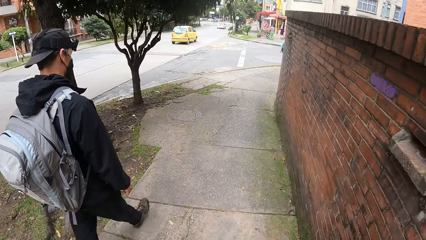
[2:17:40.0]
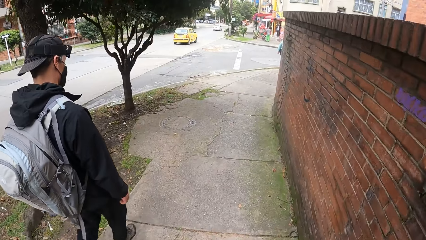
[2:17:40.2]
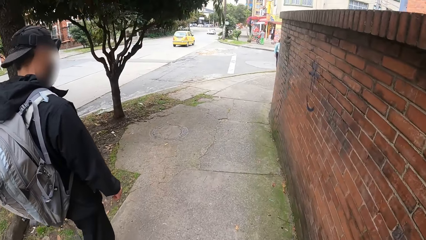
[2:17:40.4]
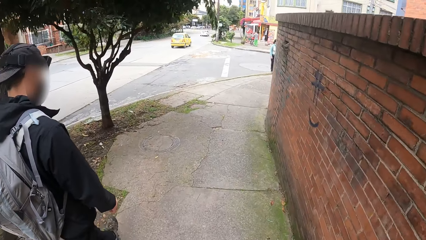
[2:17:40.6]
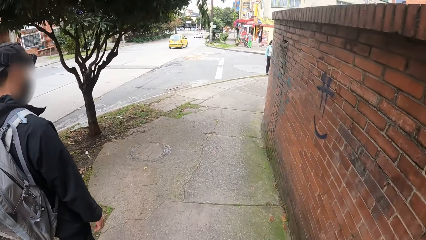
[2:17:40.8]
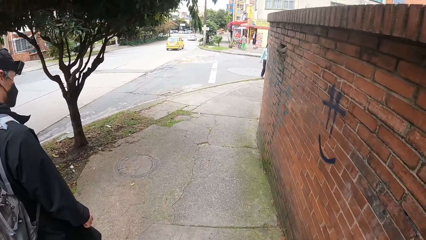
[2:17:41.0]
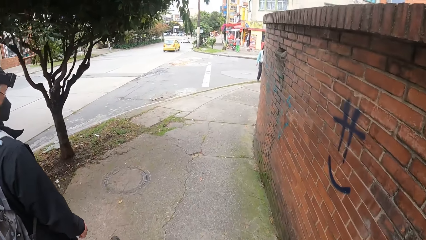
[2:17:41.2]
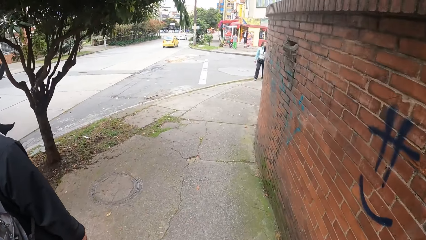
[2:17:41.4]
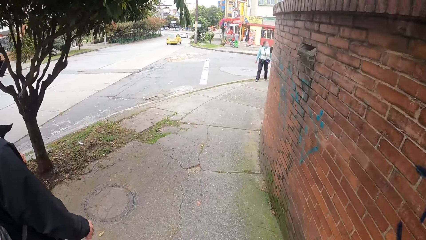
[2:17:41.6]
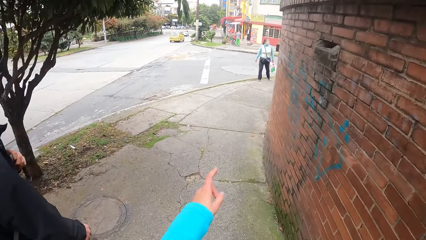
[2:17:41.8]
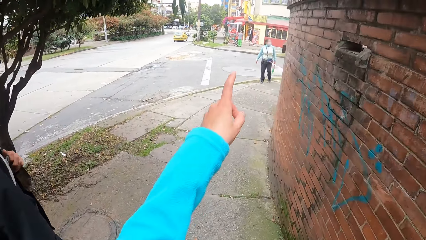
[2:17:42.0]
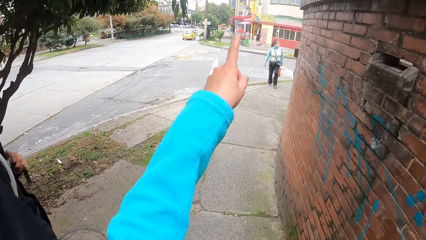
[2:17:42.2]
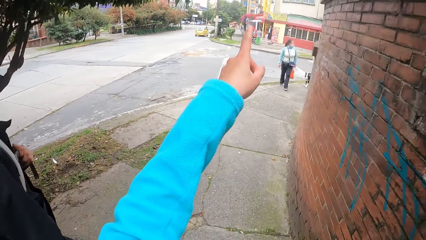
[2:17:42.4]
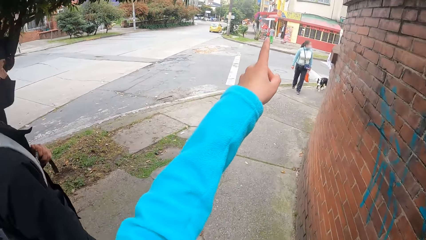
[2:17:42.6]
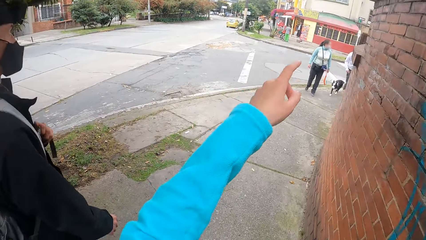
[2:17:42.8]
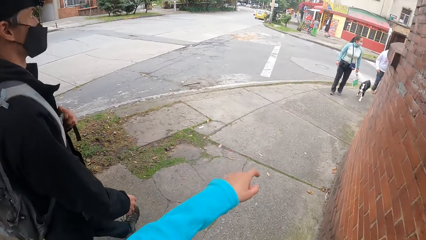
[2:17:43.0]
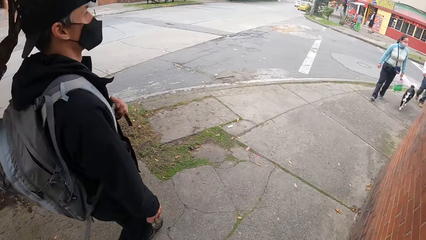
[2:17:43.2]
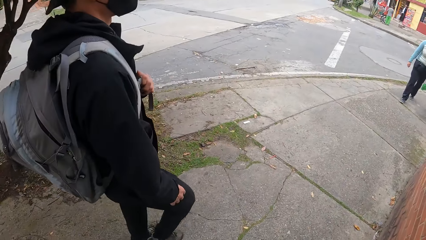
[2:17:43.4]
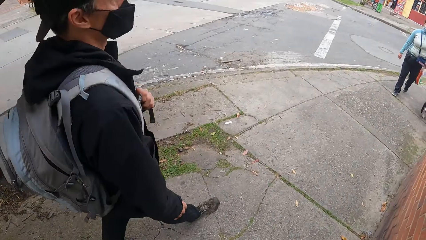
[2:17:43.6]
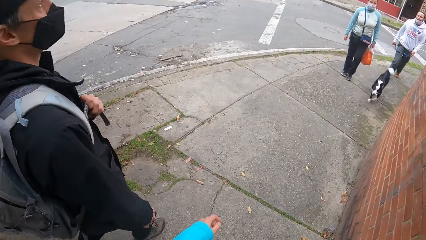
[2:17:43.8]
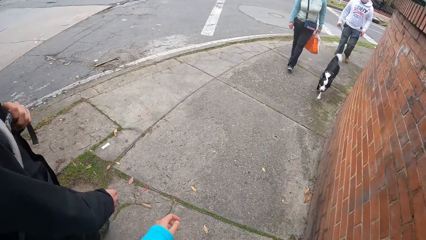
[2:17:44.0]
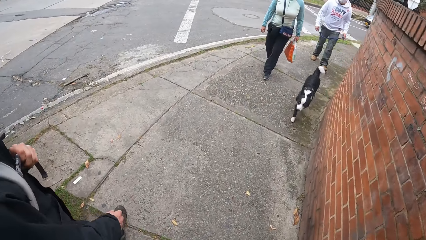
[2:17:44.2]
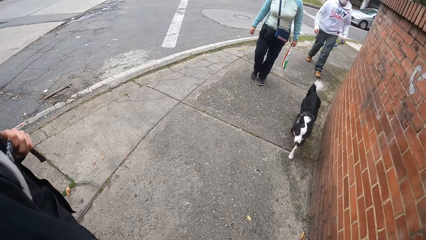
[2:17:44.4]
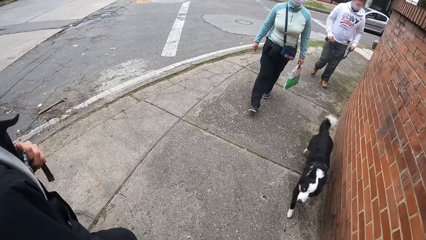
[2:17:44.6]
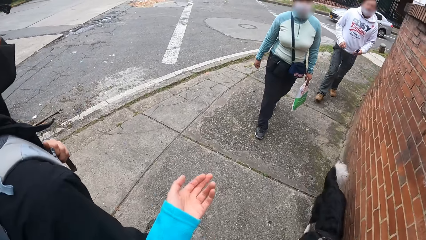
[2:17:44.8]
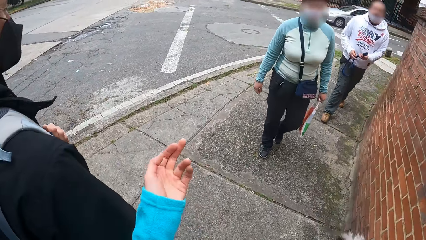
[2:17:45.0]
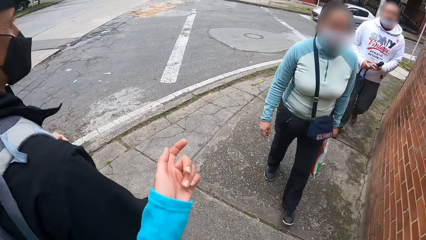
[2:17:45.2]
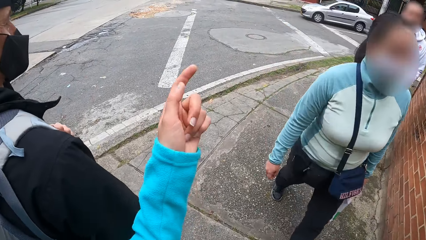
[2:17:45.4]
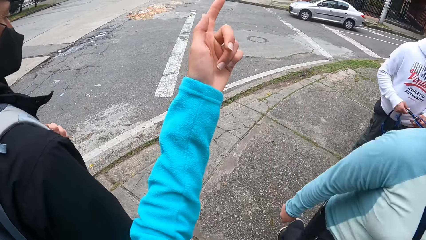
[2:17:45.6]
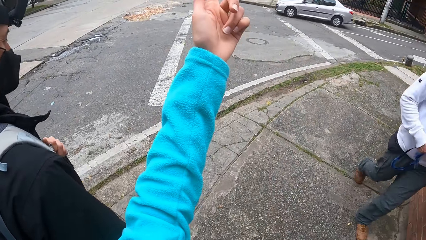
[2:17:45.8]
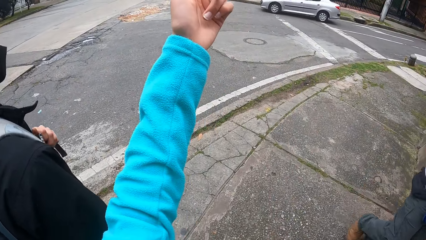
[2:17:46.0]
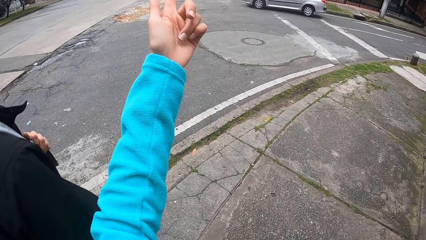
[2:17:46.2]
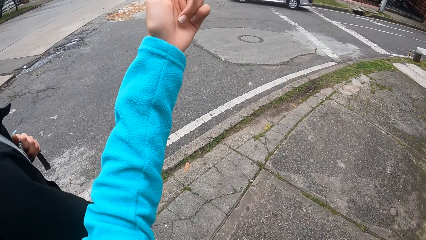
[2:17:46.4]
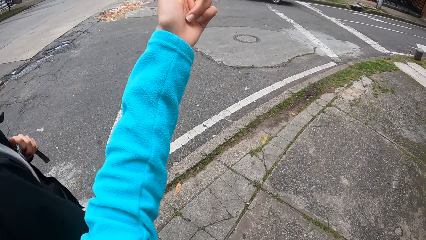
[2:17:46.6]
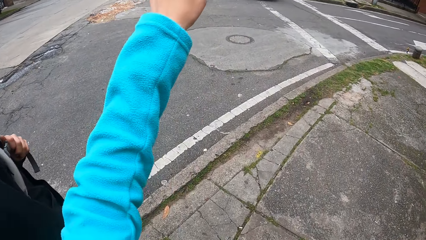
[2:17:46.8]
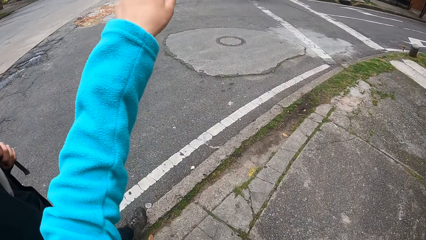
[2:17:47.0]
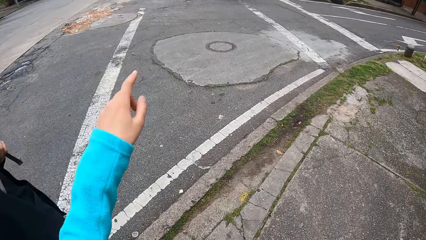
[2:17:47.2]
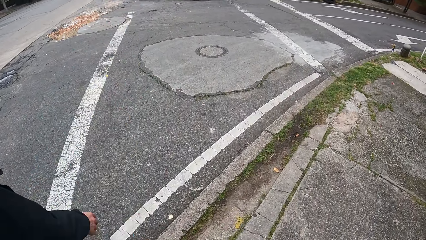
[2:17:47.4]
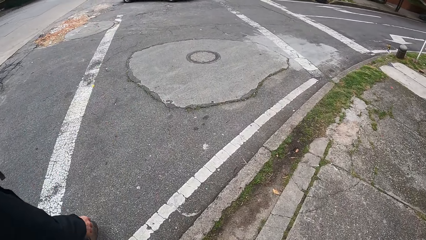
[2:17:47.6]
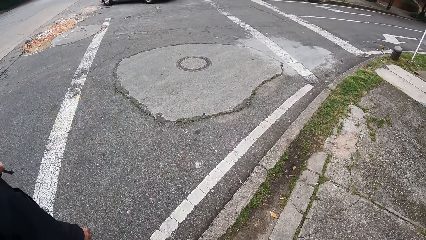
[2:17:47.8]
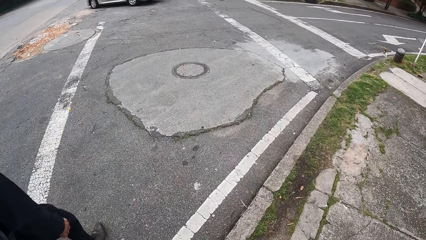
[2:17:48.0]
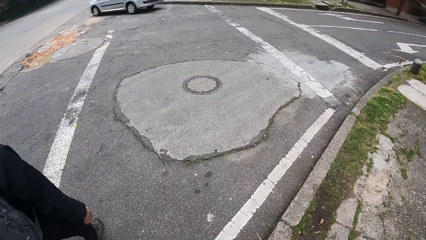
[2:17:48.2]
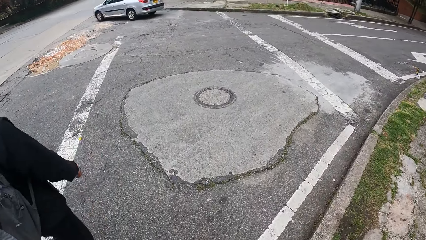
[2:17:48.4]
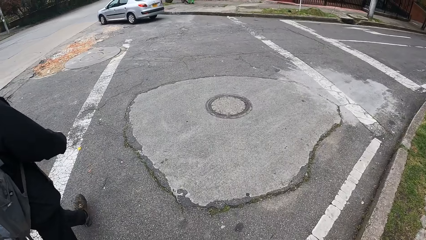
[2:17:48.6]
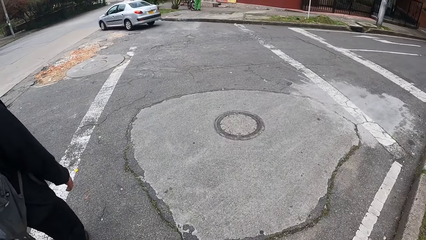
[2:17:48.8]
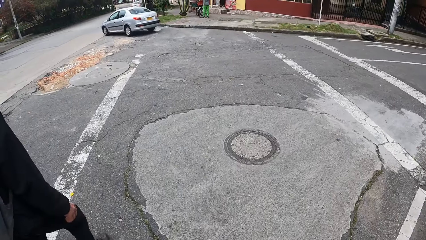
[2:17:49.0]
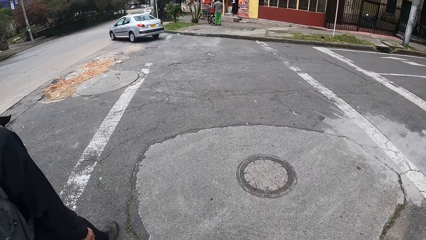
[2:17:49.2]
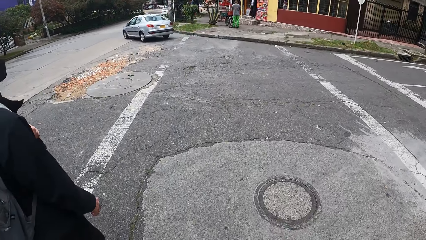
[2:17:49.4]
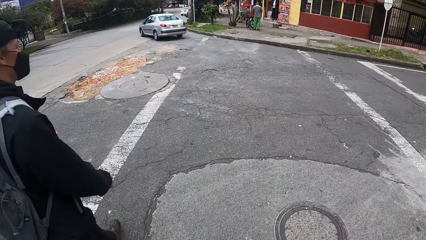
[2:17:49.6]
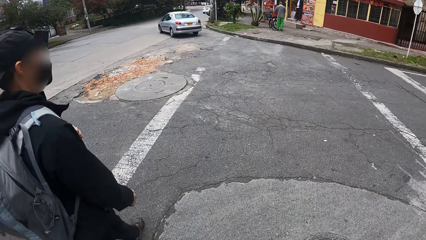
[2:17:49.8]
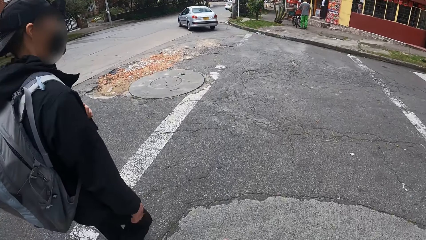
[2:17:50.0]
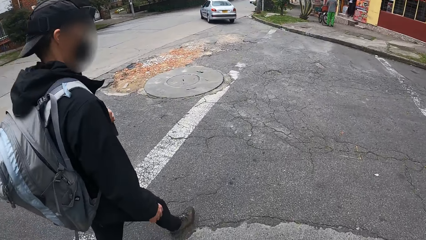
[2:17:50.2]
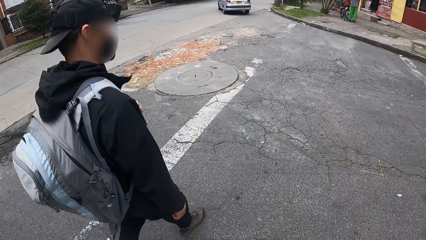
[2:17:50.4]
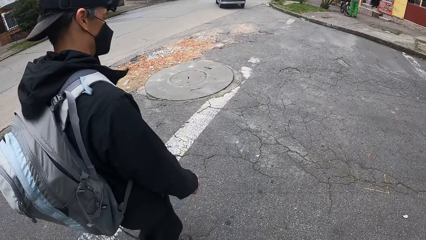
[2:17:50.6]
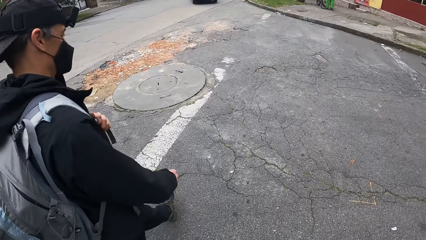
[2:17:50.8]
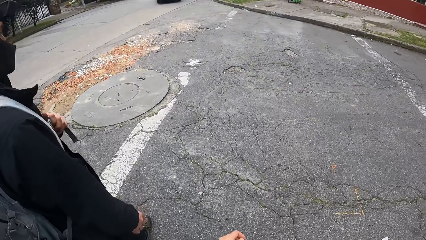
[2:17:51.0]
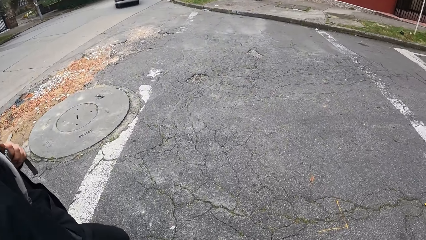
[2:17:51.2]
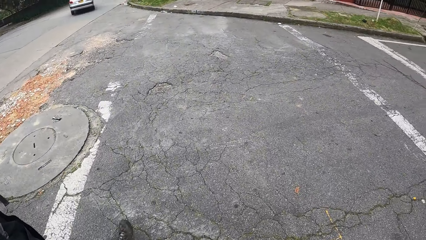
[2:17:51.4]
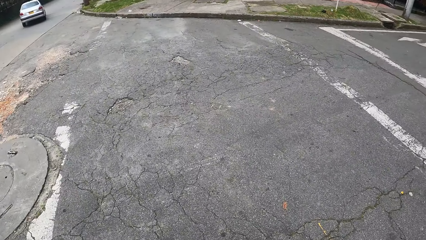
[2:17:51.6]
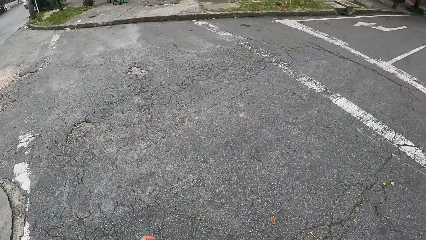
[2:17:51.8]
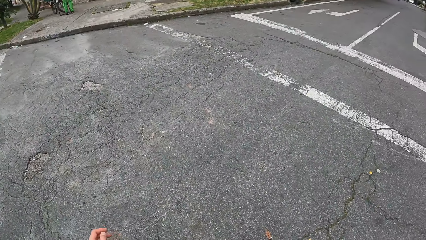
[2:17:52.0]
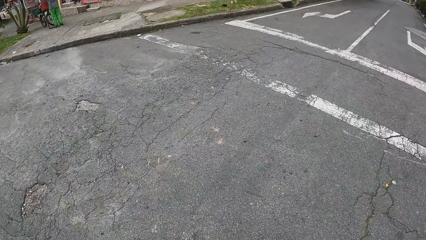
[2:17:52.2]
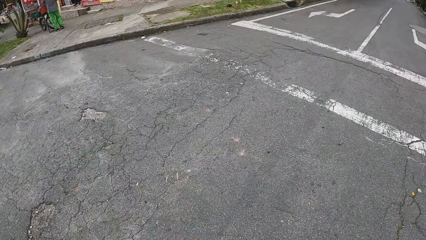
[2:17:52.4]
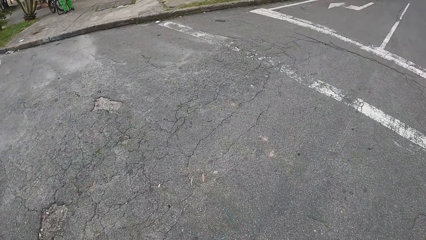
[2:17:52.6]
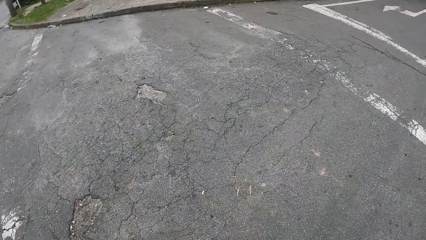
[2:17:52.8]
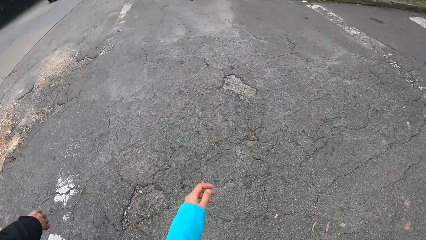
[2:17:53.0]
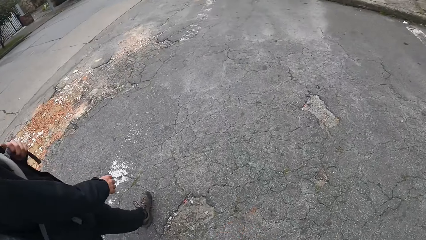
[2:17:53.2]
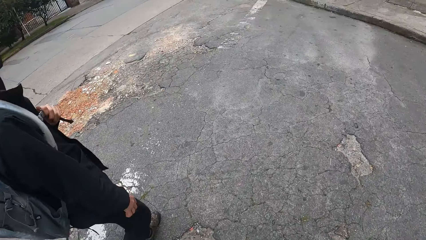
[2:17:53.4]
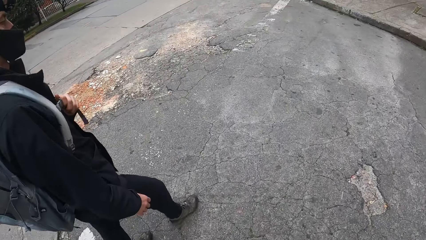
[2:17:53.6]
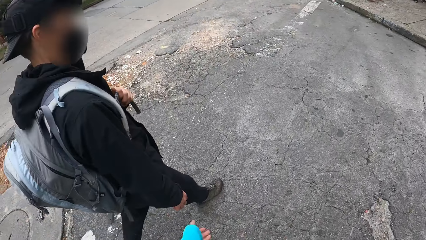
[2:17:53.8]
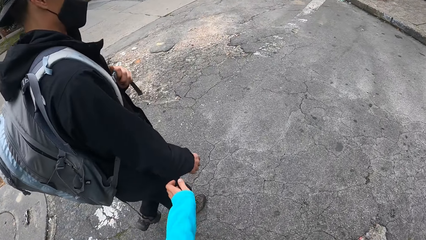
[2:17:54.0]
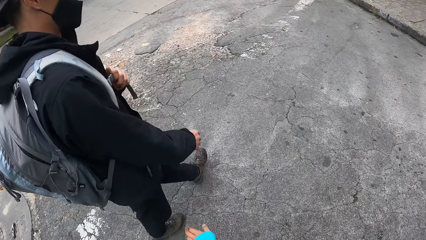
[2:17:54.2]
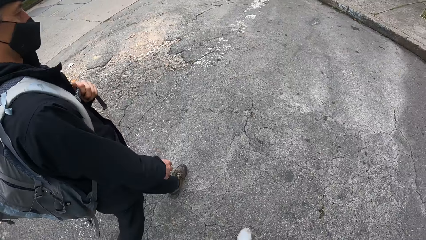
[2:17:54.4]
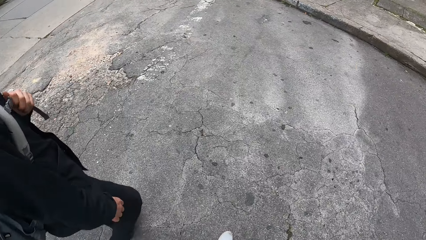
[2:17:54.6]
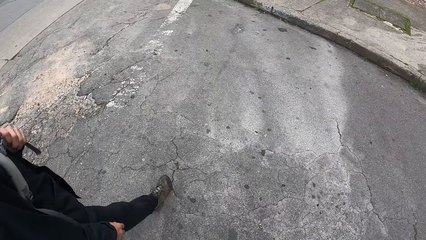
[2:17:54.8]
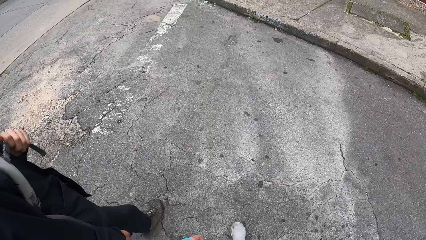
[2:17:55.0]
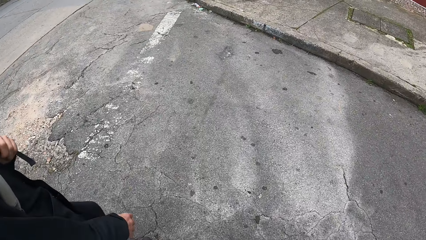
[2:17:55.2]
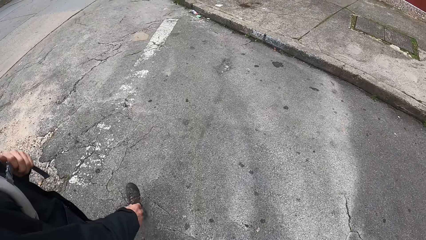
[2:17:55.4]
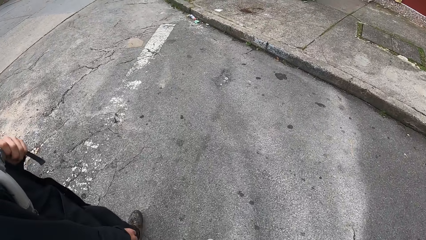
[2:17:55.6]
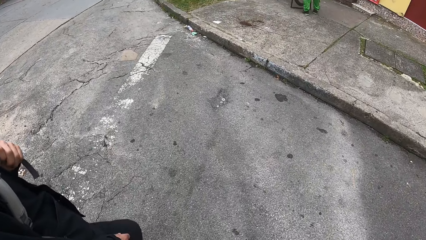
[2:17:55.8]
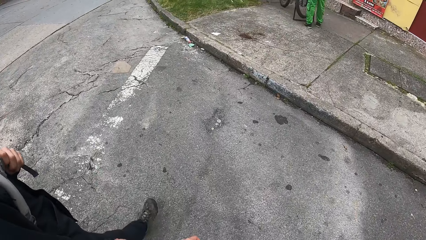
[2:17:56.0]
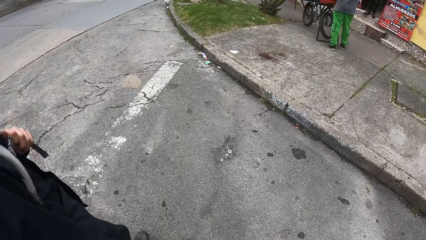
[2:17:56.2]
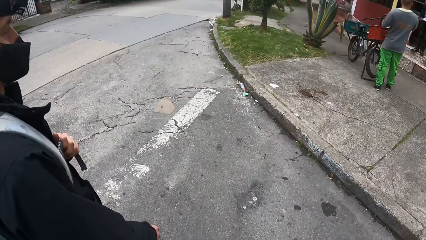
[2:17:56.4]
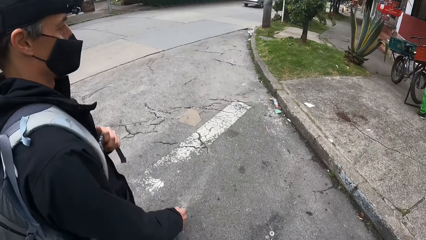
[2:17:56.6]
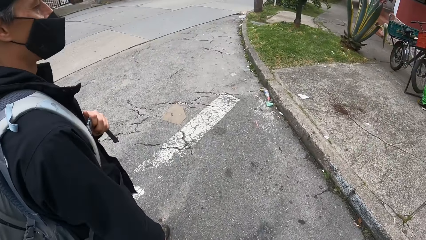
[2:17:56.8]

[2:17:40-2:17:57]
The camera wearer interacts with the man. A dog passes by the camera wearer. A woman passes by the camera wearer. Another man passes by the camera wearer. The camera wearer crosses the street road with the first man.
